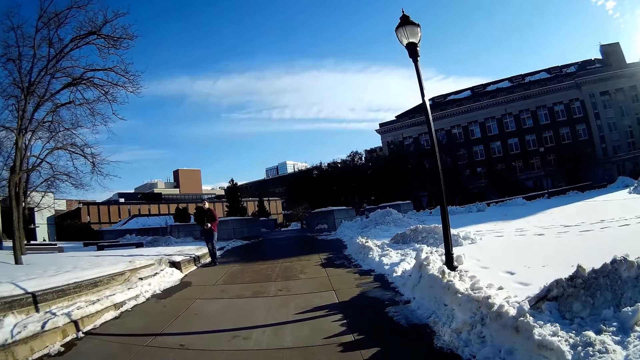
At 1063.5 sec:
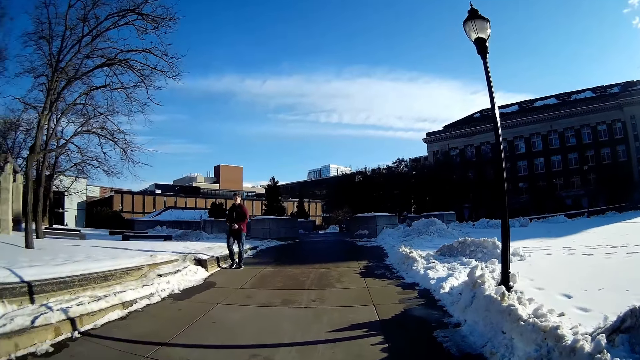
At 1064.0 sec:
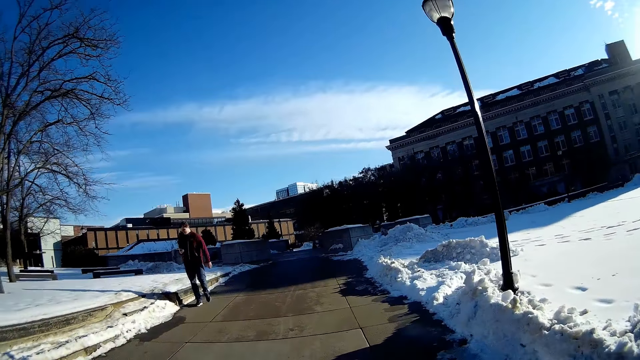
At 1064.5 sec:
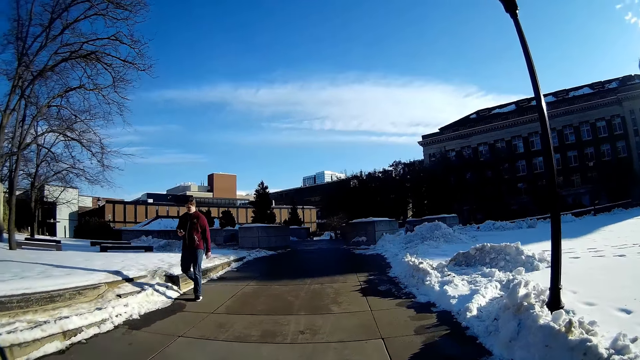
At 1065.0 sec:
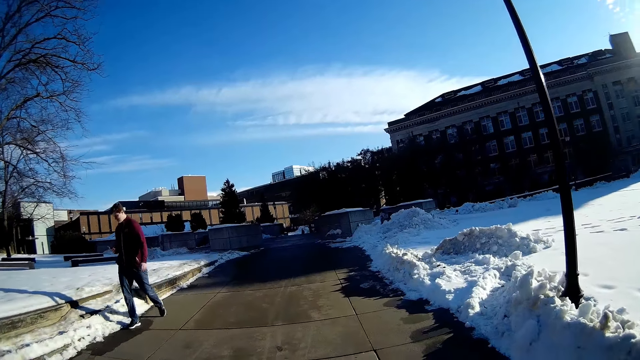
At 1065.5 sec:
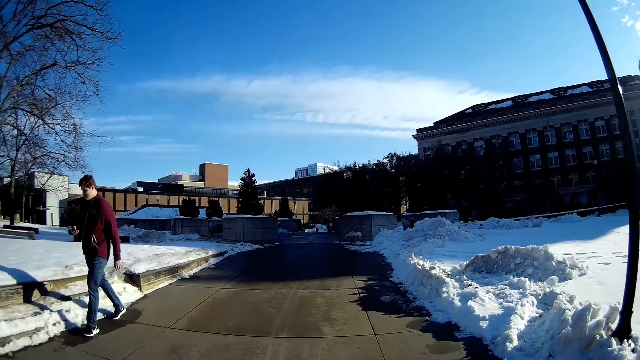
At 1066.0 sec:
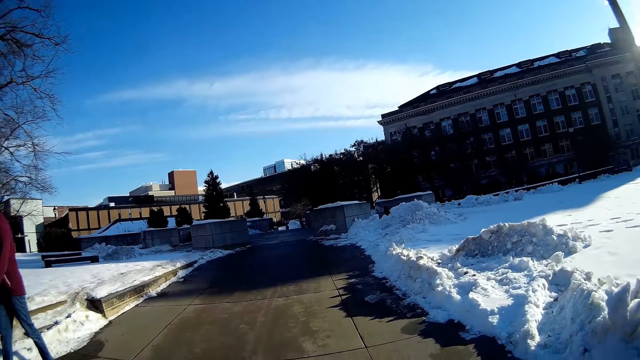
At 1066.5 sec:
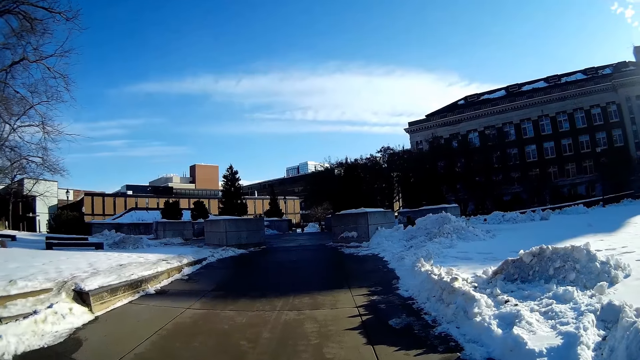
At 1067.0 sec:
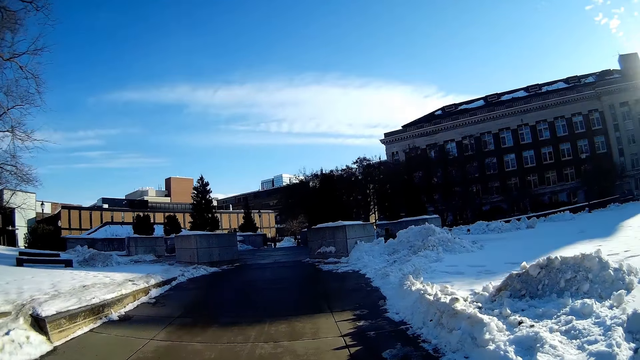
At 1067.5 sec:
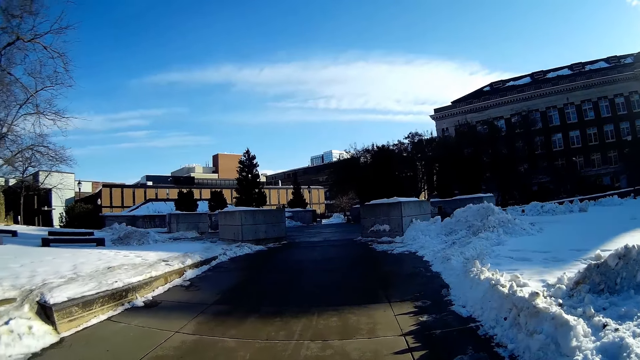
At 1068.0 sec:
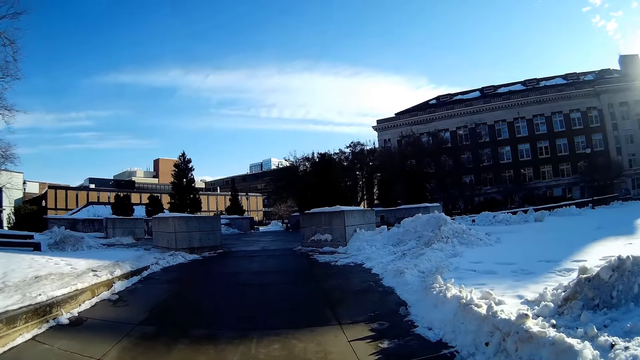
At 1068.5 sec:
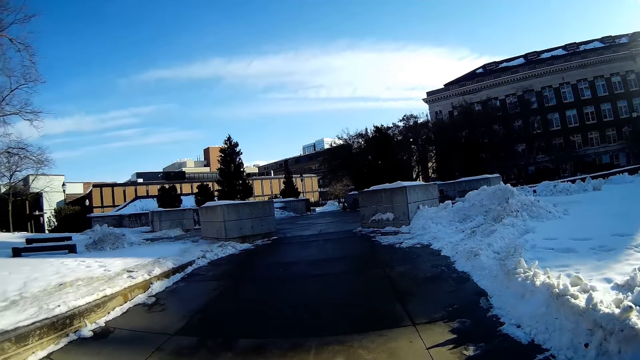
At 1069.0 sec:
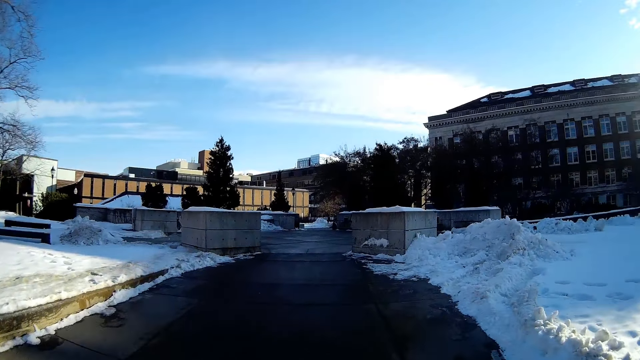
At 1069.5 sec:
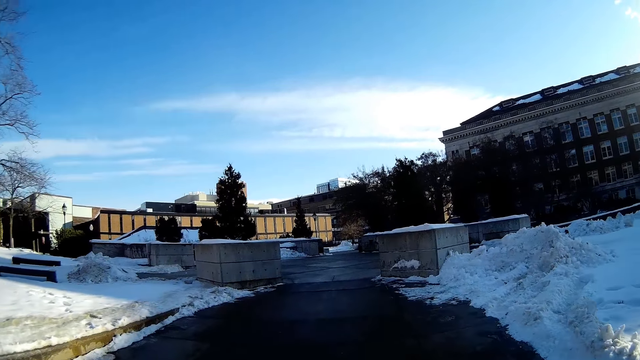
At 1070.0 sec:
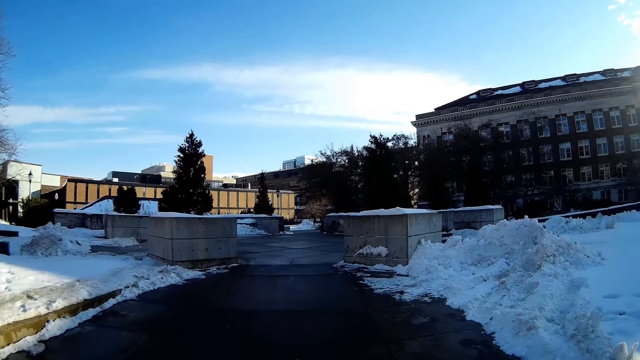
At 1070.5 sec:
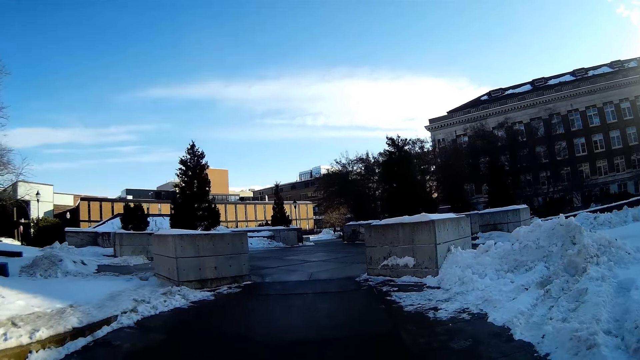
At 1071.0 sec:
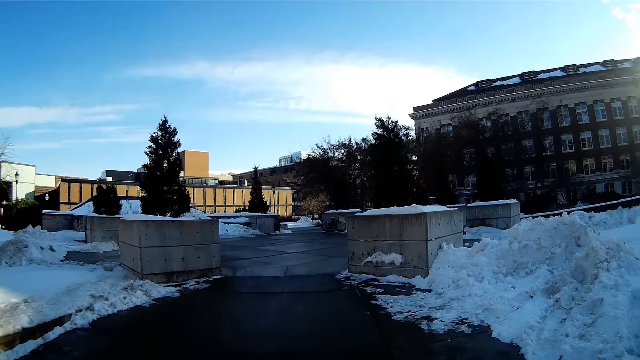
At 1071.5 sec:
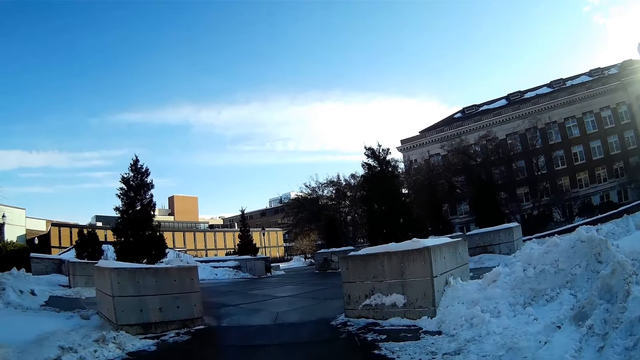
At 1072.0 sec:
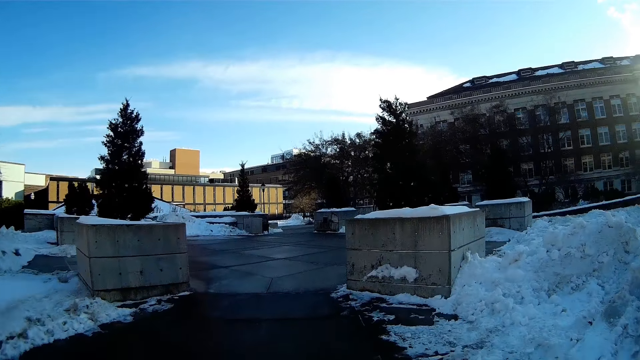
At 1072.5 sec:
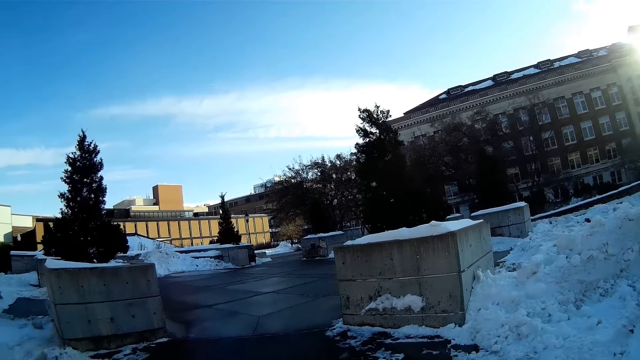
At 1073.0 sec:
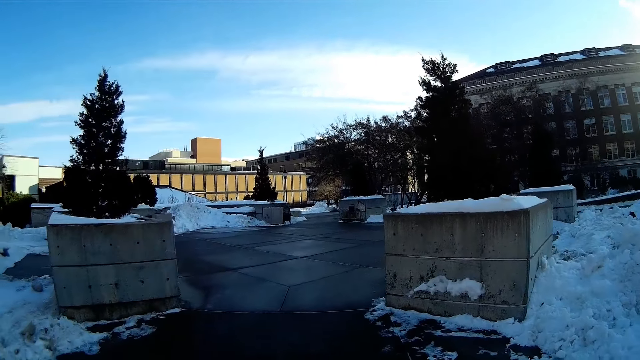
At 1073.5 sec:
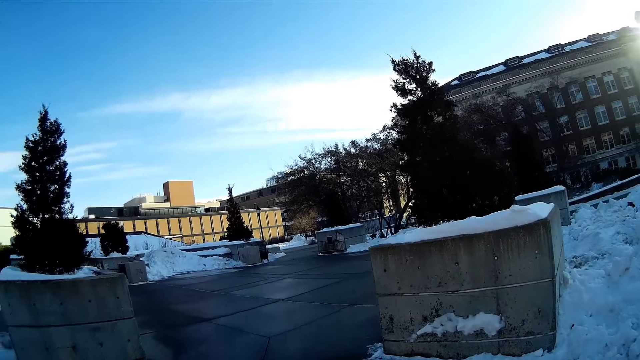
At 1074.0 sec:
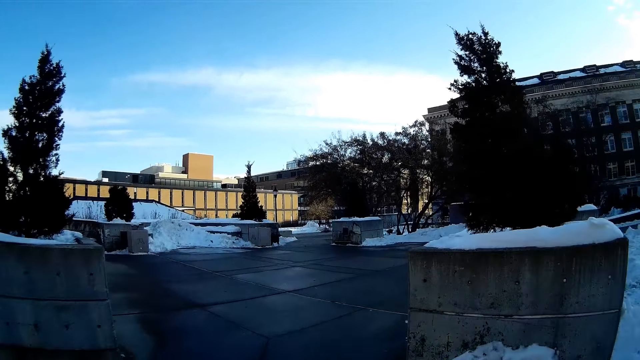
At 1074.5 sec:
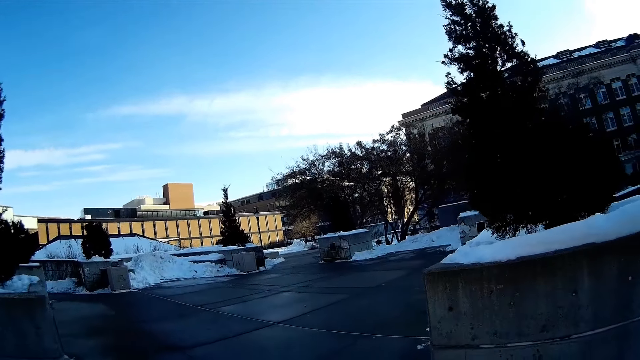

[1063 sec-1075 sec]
A man walks past the camera wearer with a phone in his right hand.

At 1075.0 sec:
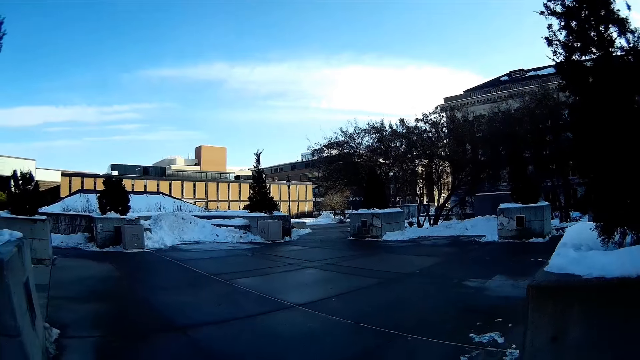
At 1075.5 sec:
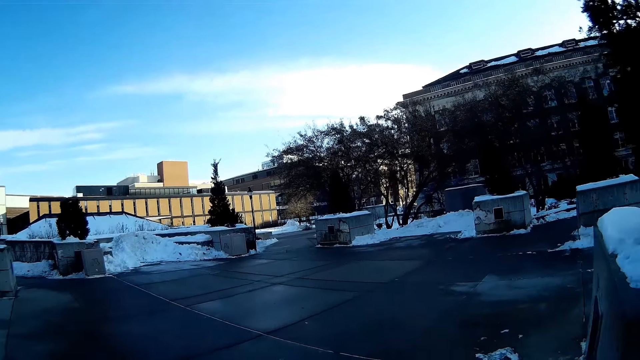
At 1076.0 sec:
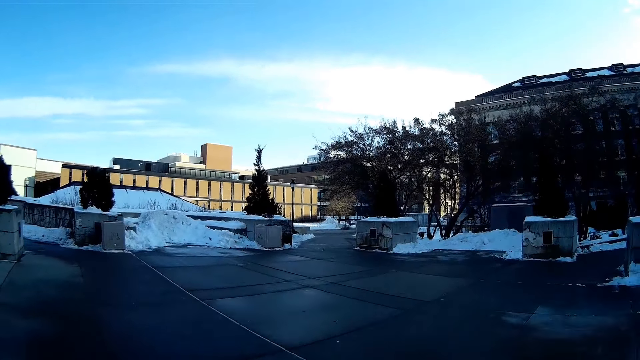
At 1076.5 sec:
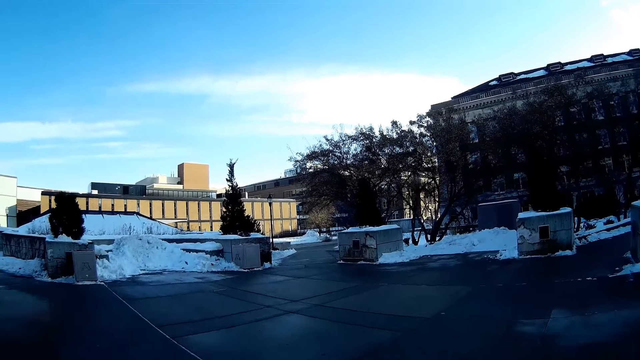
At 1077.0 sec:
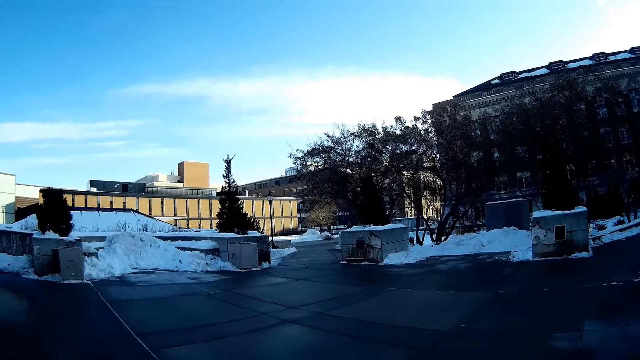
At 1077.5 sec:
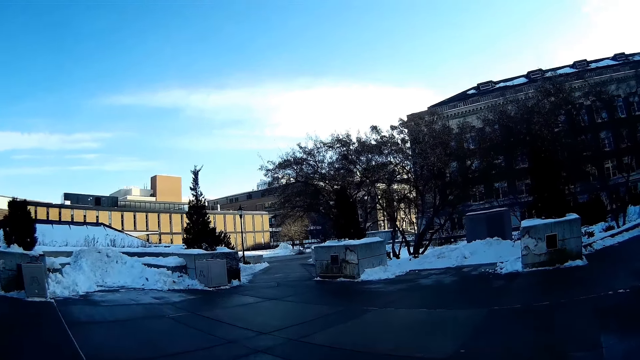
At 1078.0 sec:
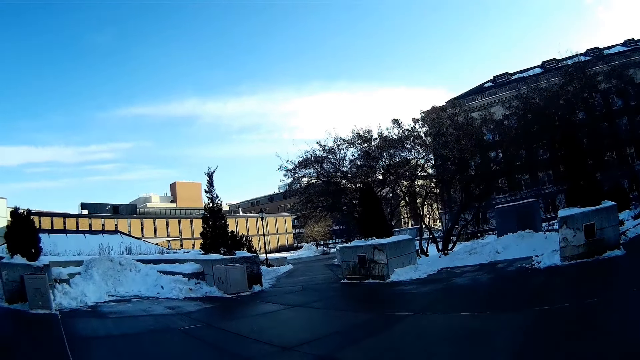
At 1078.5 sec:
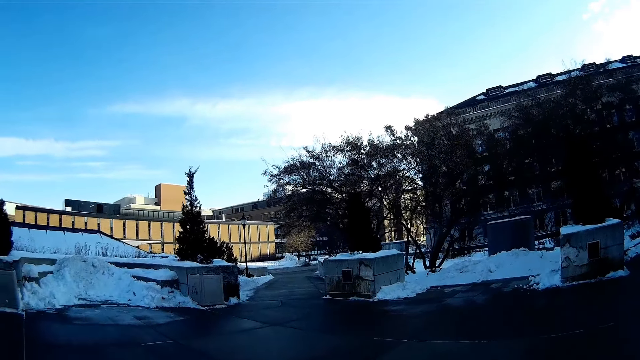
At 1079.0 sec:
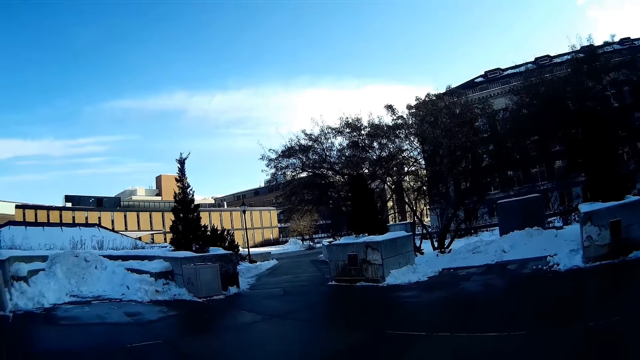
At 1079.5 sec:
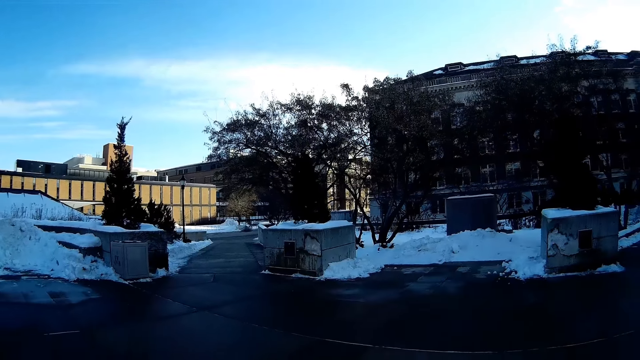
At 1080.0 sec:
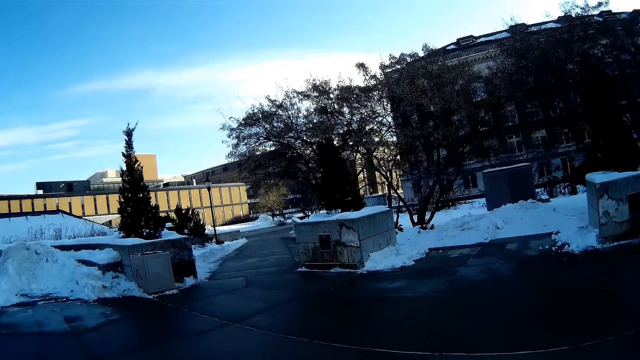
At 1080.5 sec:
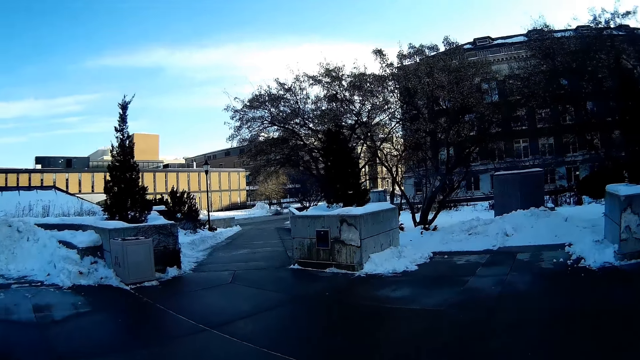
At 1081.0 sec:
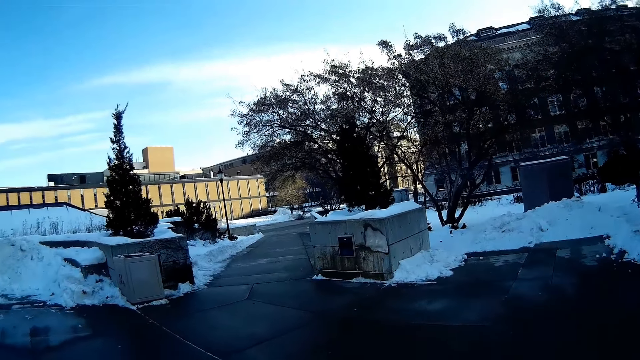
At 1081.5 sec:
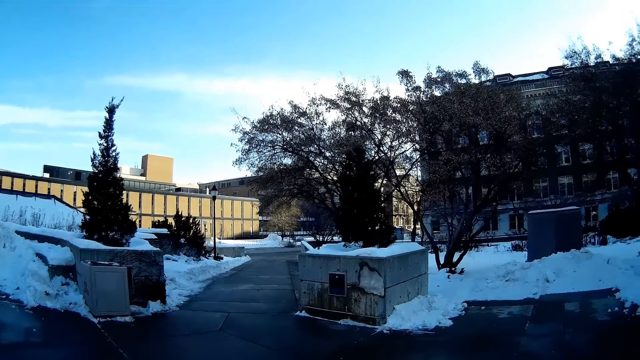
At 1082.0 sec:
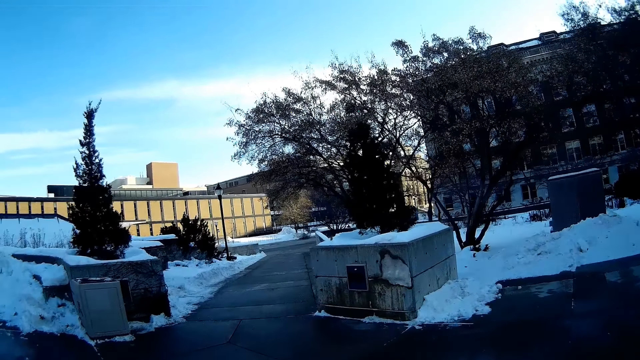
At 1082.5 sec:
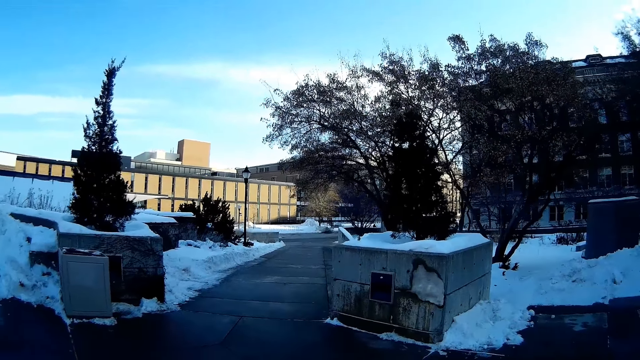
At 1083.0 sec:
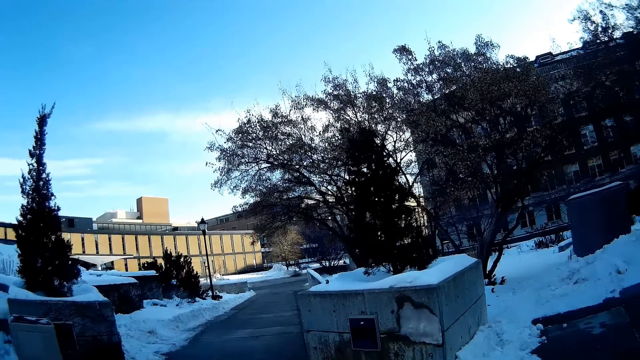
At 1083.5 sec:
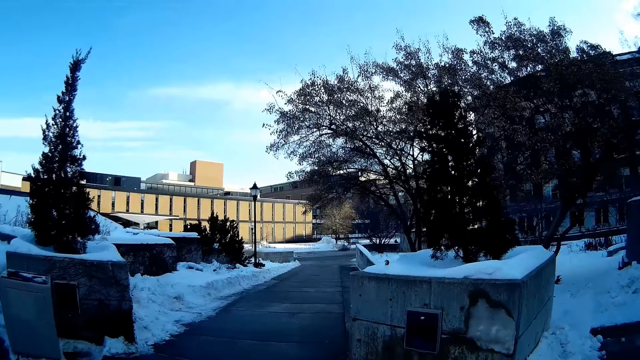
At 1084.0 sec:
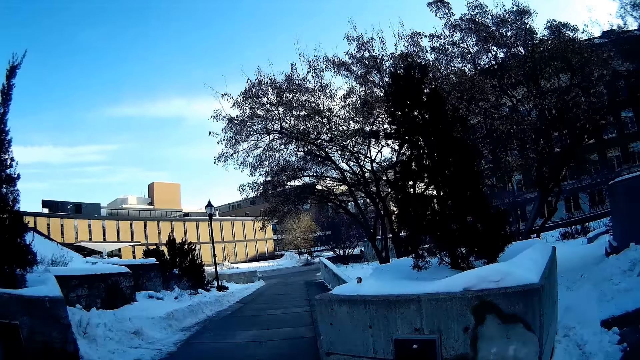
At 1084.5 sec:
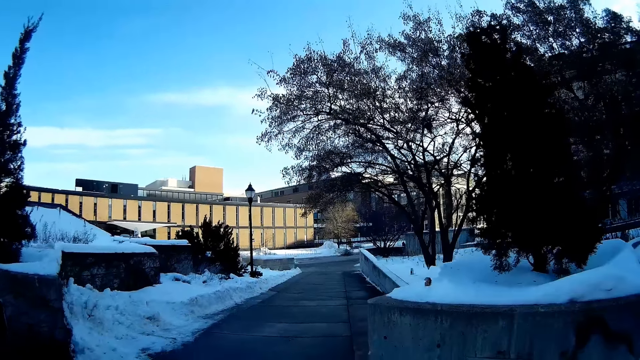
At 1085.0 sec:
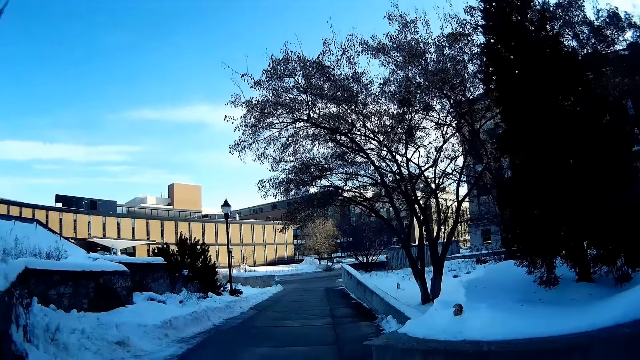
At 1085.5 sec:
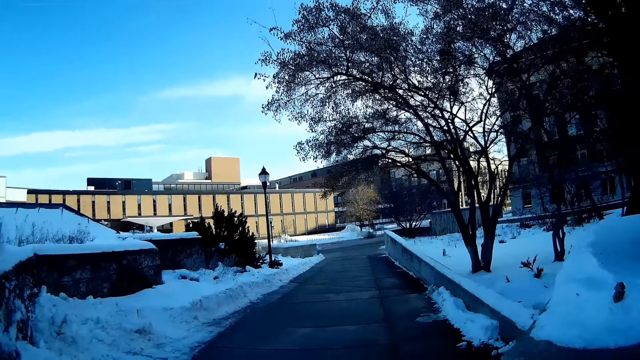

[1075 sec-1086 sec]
The camera wearer walks past concrete planters.
